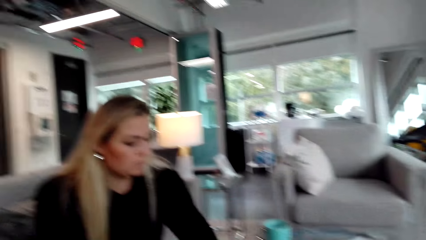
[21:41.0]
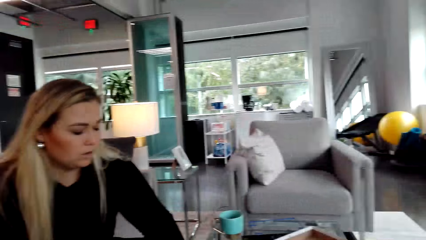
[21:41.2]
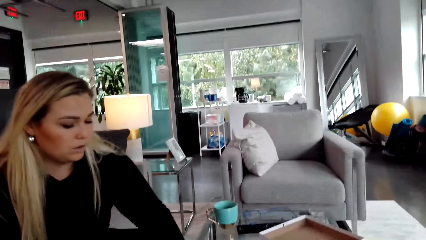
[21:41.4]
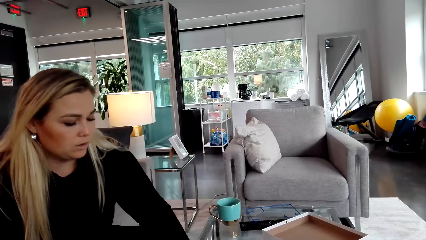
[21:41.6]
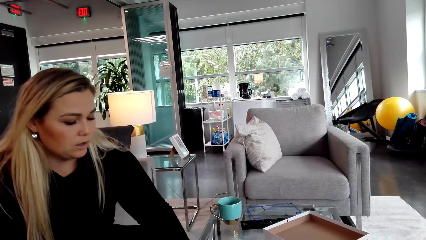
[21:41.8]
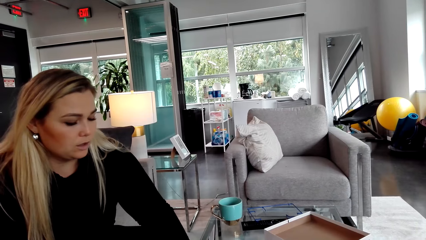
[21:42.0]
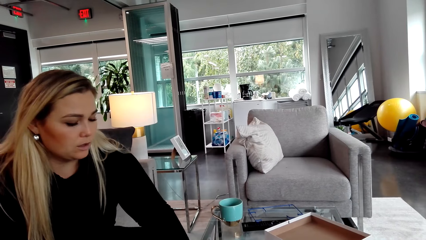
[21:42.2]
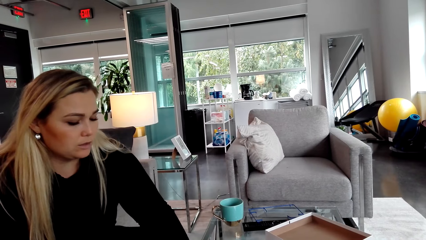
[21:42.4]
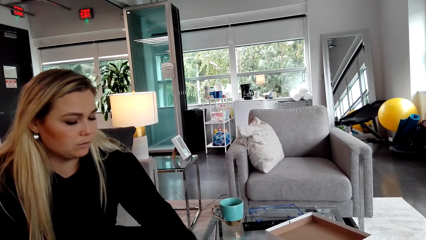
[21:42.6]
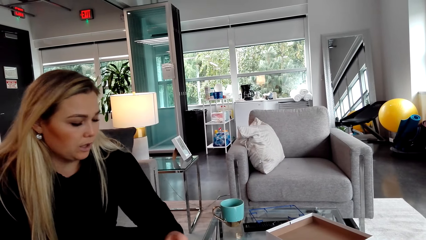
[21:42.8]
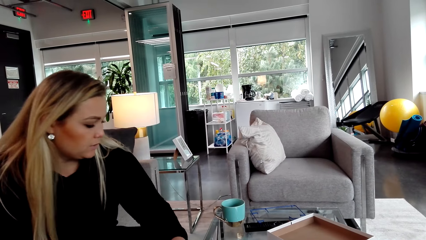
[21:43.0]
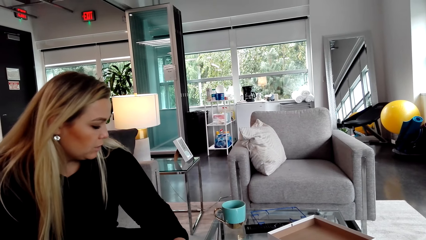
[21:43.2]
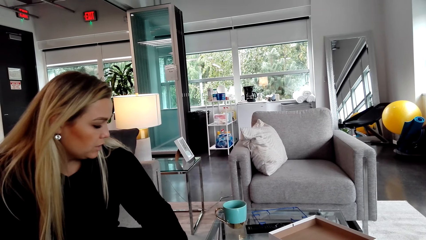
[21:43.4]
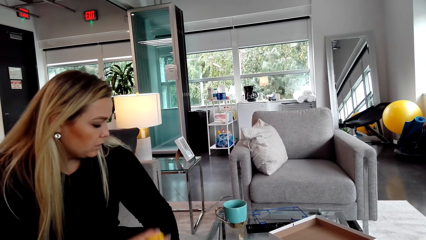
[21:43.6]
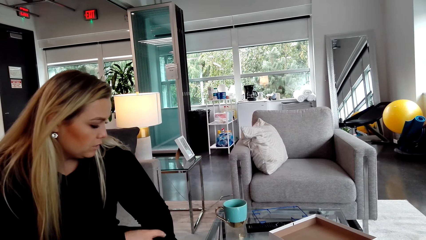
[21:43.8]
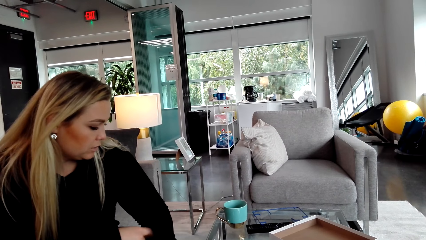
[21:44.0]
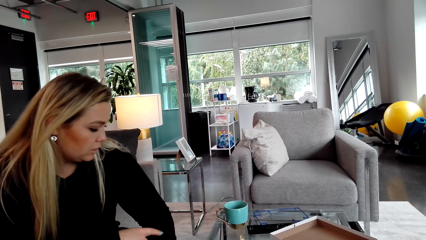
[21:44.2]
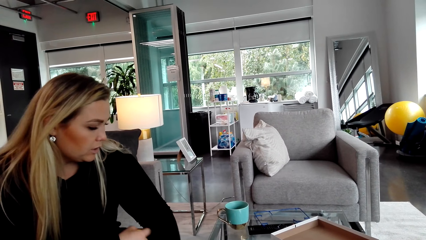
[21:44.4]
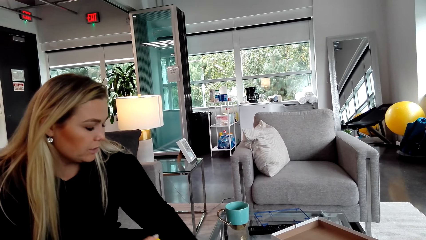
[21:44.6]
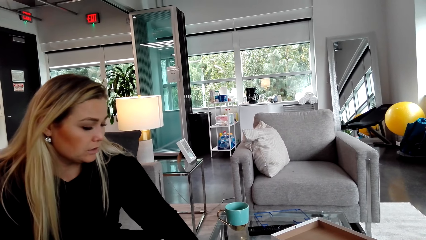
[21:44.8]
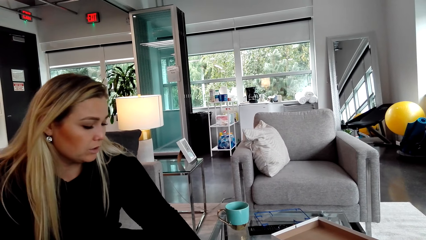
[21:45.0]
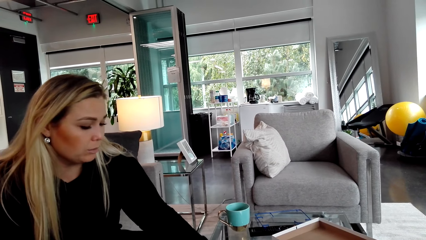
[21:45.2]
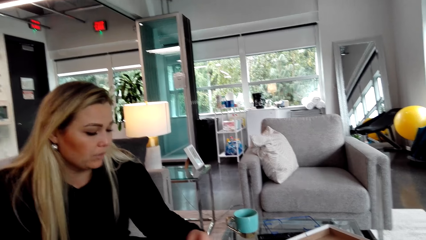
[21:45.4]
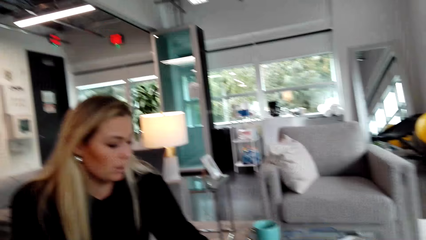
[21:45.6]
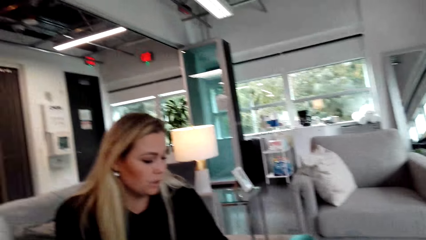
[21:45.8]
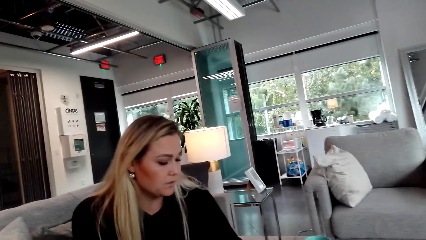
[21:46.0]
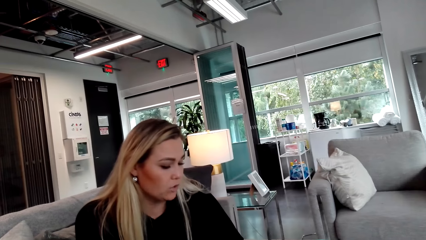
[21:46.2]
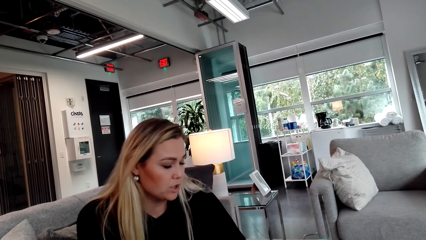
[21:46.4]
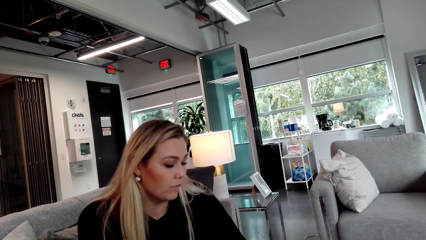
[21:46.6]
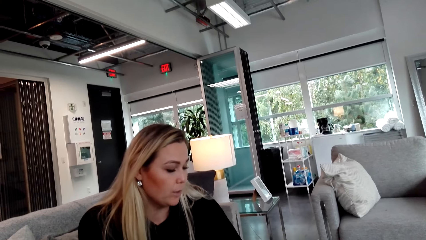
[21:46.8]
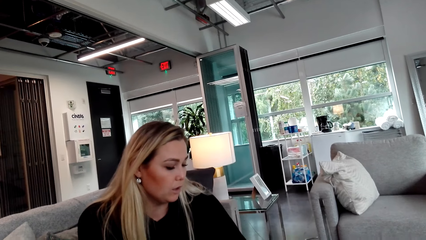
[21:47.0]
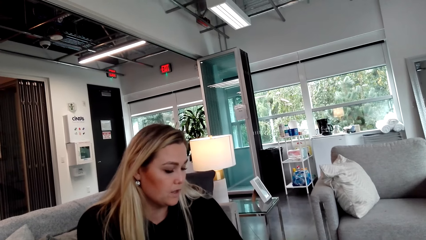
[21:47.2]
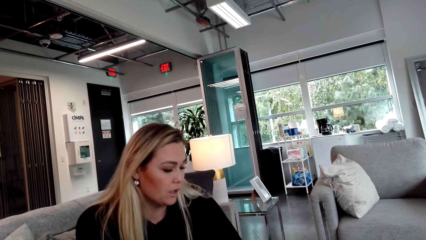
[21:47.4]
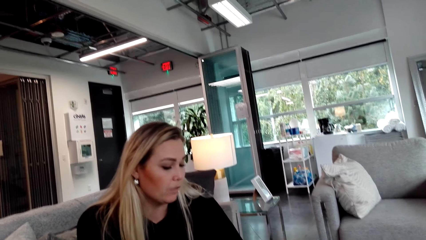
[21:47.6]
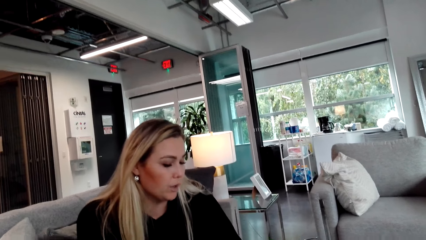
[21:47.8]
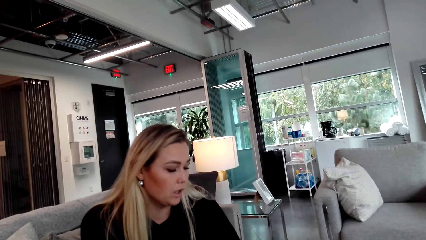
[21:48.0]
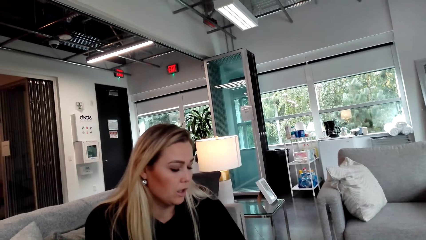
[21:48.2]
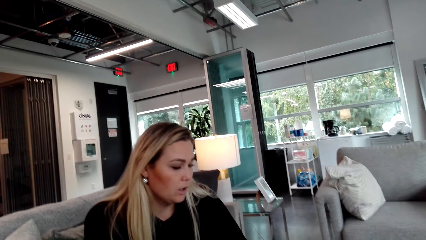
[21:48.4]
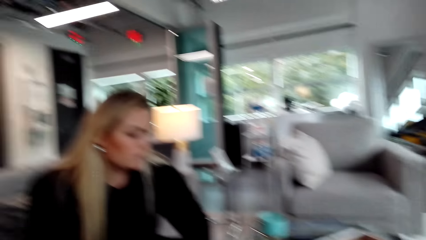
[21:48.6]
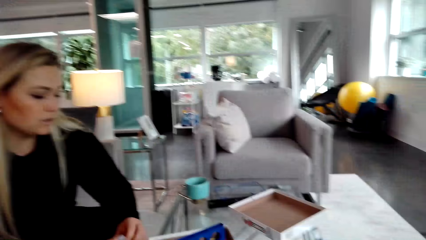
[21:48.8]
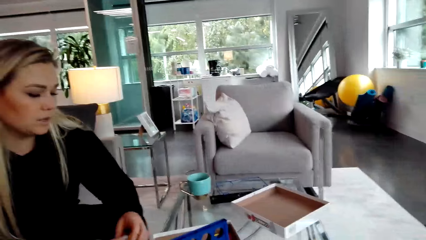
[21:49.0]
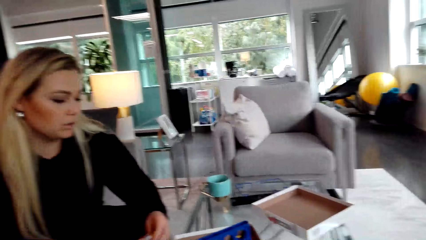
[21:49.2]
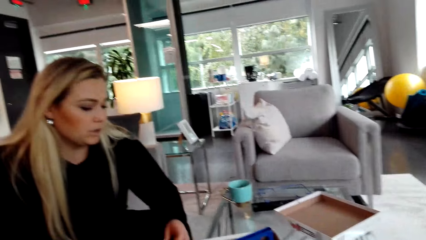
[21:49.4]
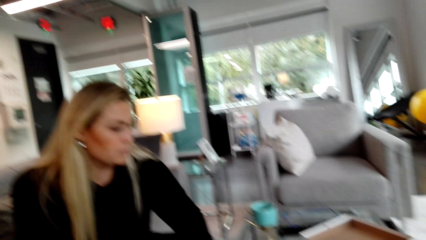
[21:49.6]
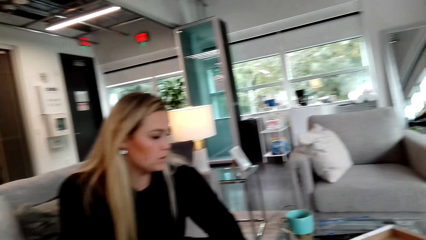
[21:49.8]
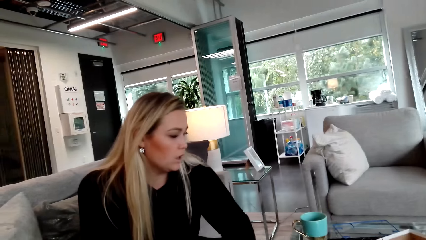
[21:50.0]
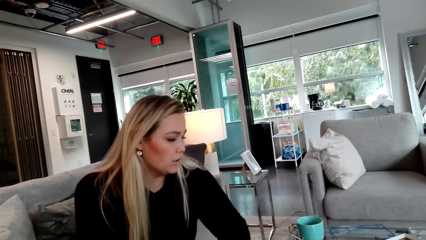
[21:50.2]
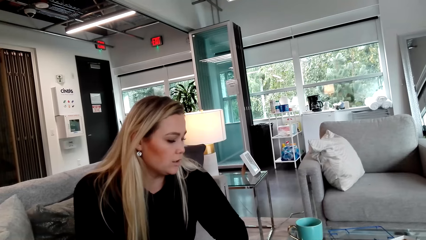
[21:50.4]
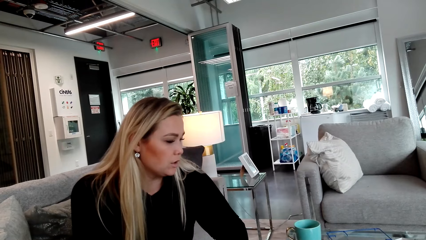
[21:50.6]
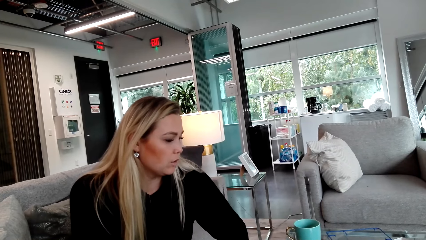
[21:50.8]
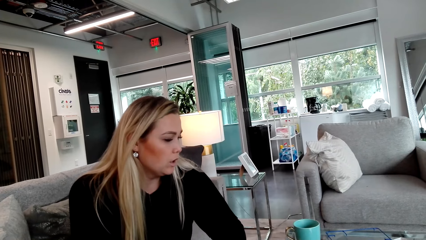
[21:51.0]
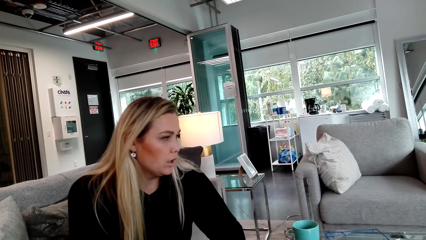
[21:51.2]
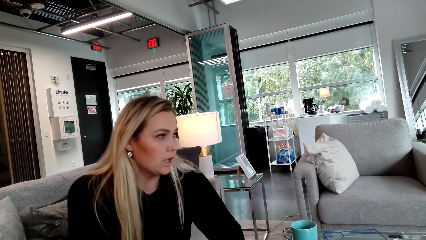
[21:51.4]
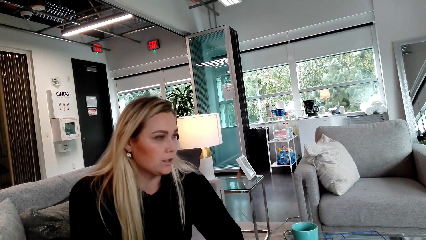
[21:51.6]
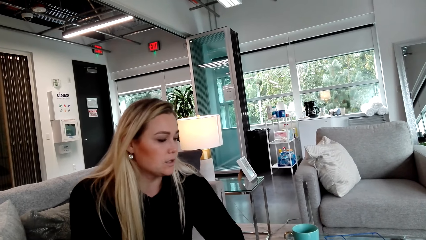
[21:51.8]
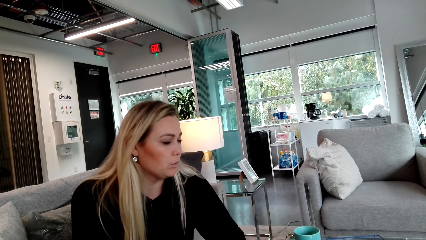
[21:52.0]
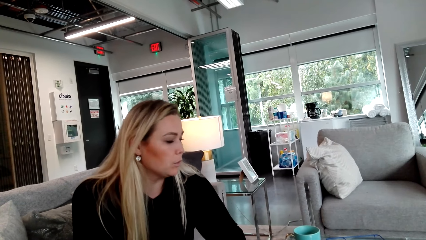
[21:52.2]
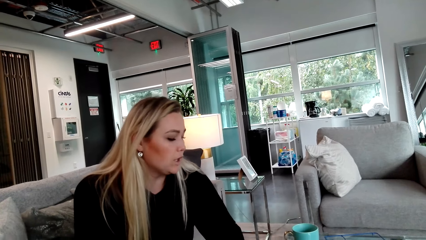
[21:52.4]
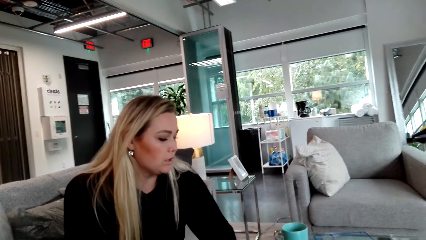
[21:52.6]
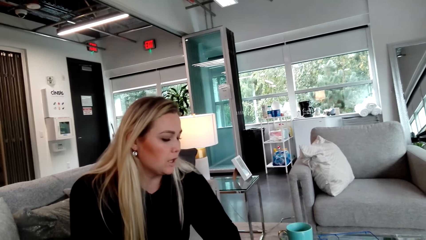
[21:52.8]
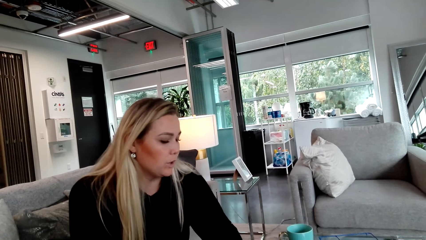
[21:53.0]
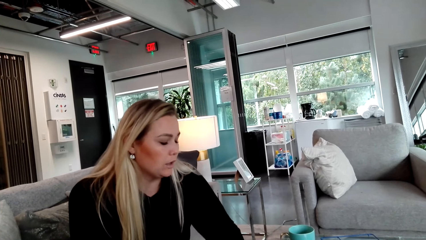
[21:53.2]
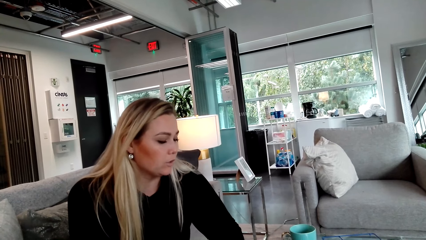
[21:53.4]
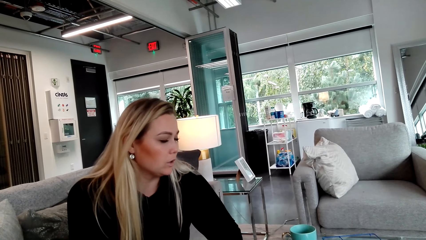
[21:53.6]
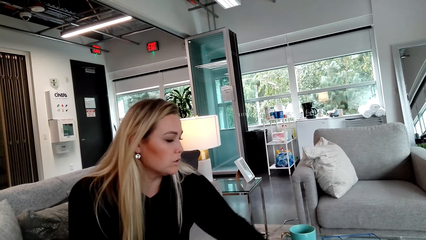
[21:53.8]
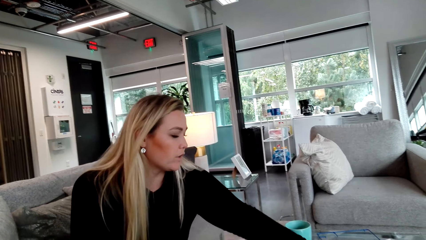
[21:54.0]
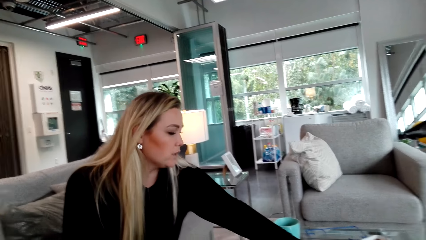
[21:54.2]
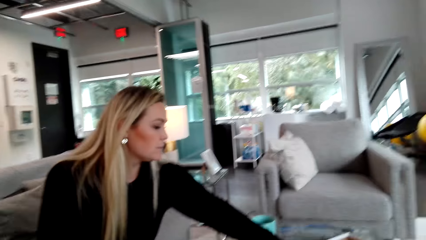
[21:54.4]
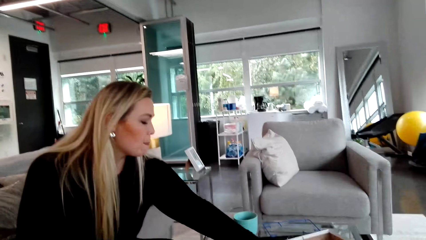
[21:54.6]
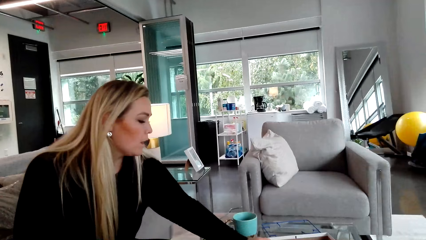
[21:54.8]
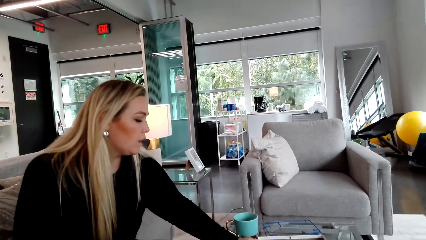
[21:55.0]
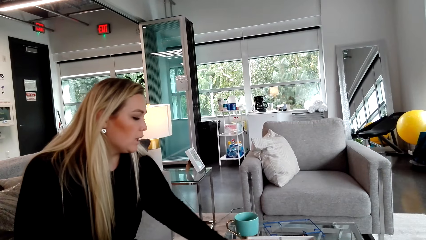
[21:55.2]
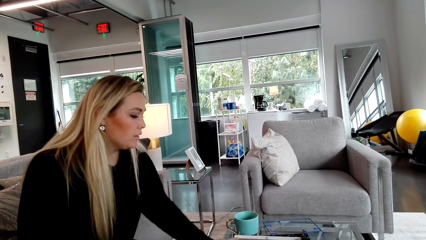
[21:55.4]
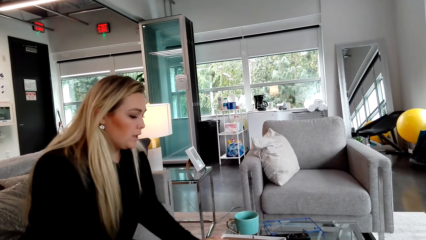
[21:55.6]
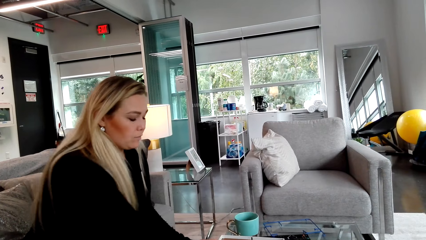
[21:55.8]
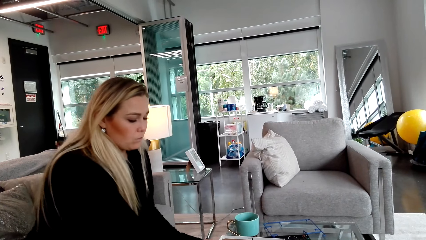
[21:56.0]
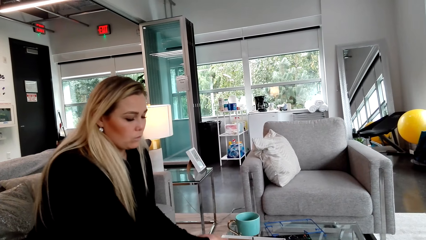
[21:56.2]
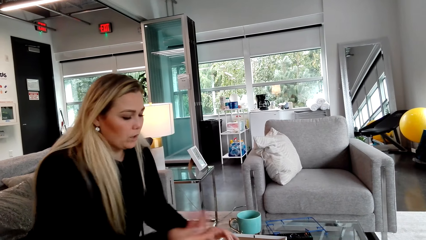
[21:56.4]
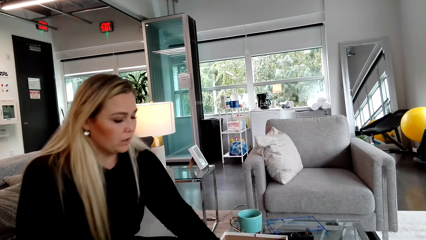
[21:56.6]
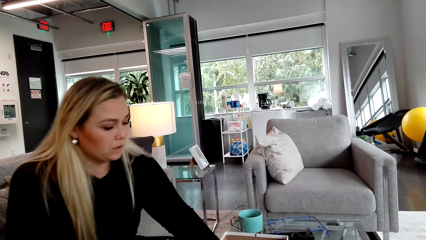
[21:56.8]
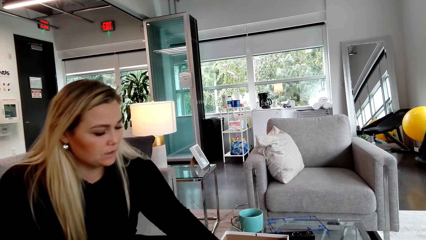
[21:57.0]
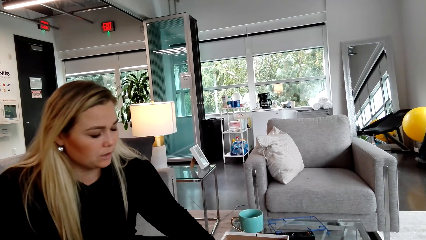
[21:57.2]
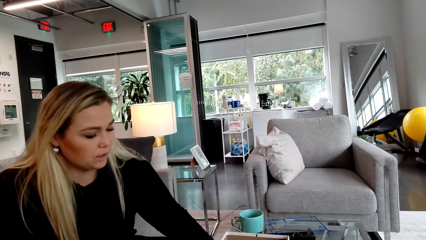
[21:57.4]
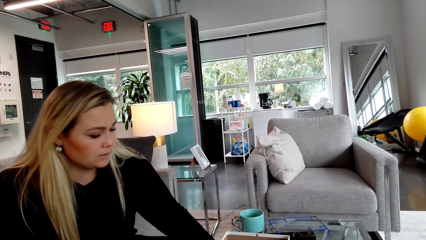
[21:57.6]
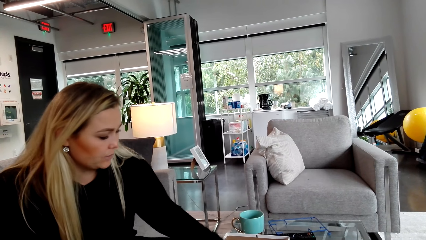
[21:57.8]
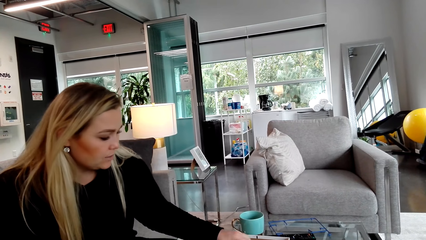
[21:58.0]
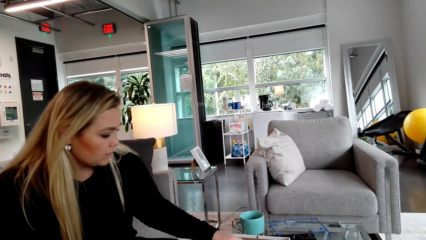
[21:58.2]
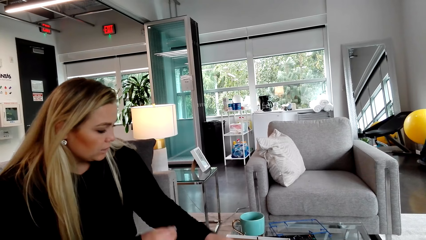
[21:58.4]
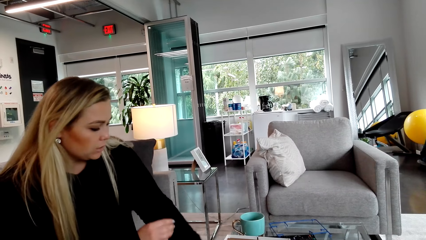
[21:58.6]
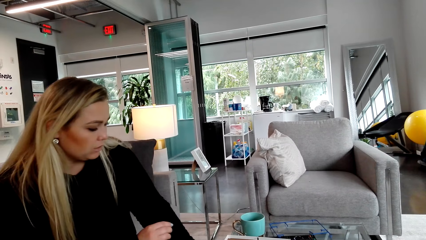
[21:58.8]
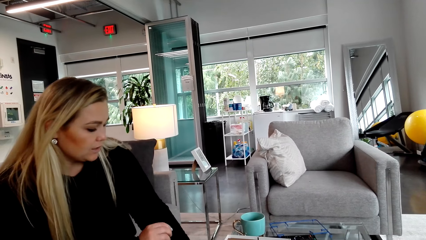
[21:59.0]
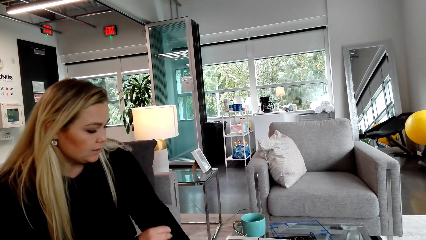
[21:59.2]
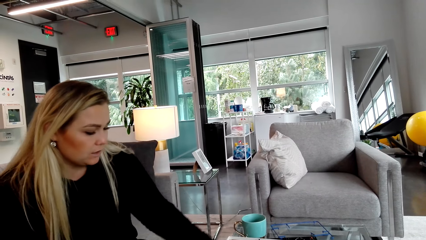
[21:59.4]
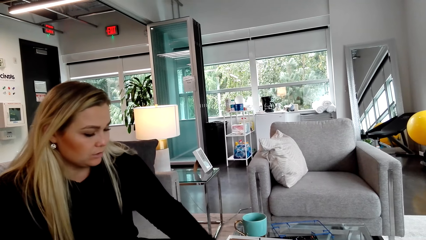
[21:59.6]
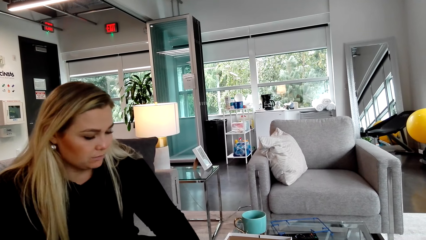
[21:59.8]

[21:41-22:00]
A woman puts something in the box.
